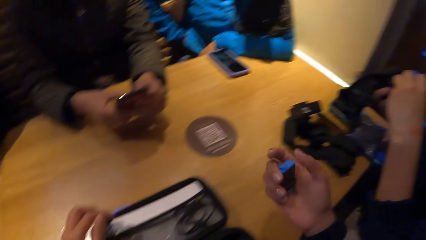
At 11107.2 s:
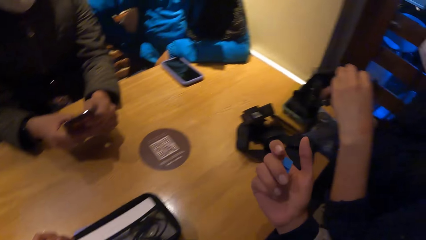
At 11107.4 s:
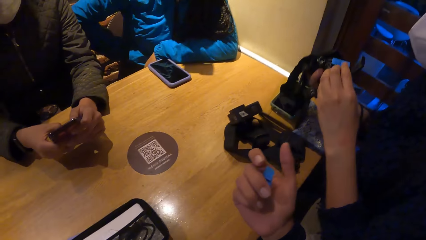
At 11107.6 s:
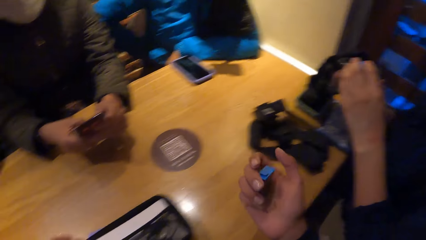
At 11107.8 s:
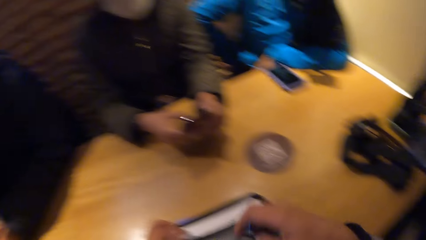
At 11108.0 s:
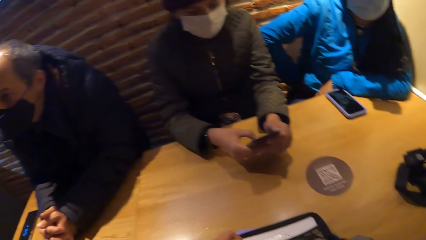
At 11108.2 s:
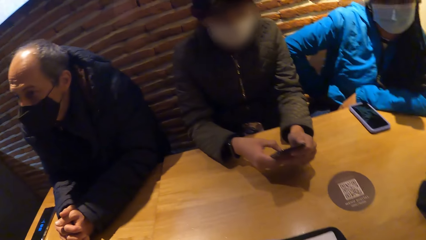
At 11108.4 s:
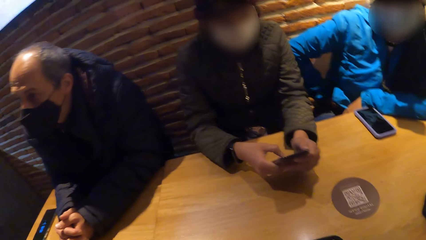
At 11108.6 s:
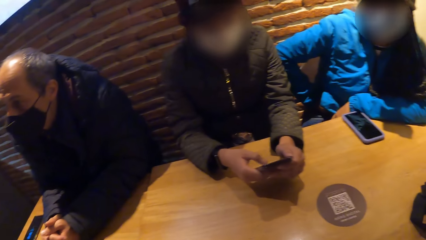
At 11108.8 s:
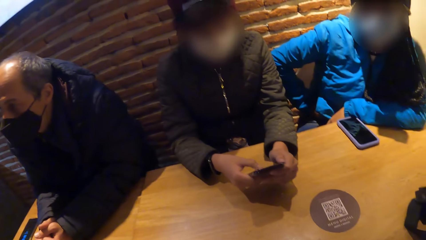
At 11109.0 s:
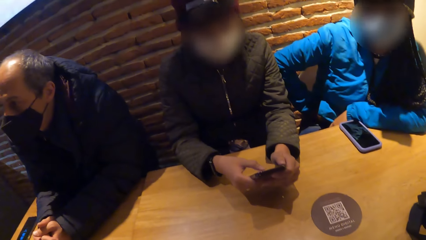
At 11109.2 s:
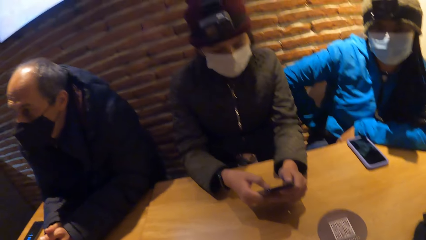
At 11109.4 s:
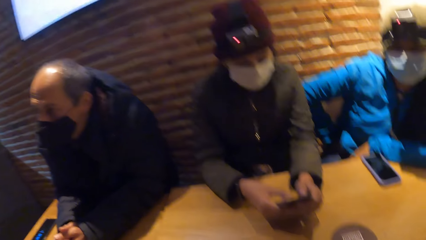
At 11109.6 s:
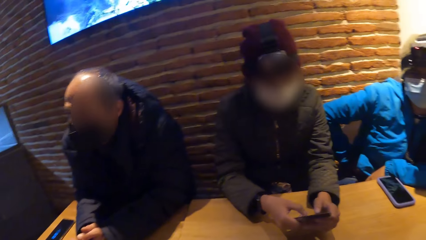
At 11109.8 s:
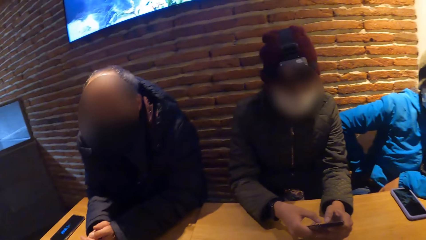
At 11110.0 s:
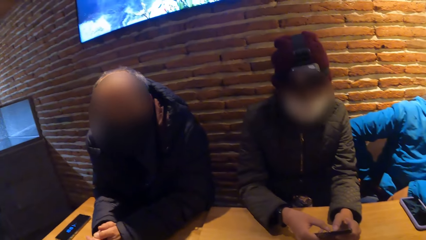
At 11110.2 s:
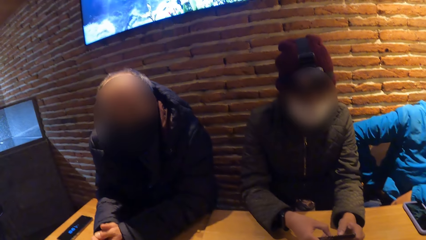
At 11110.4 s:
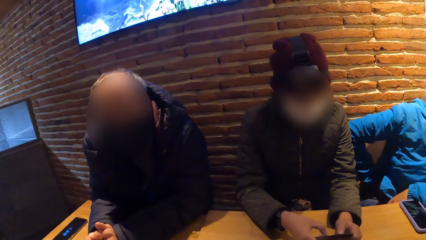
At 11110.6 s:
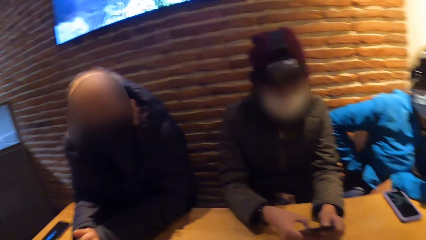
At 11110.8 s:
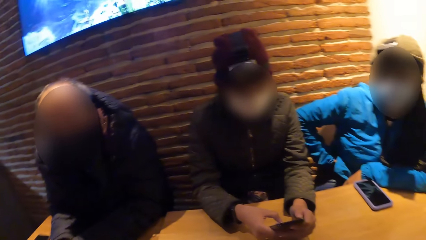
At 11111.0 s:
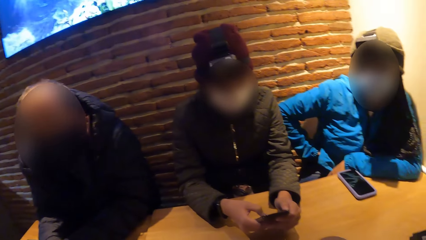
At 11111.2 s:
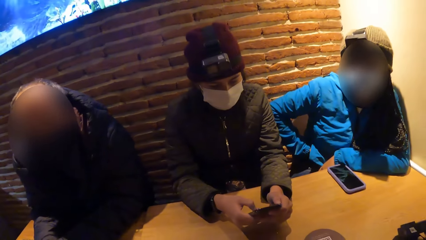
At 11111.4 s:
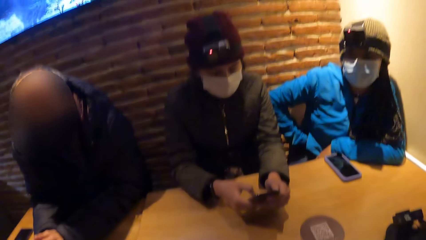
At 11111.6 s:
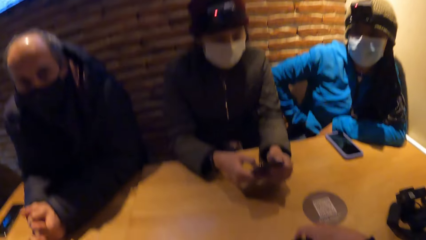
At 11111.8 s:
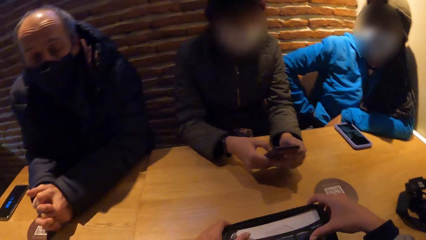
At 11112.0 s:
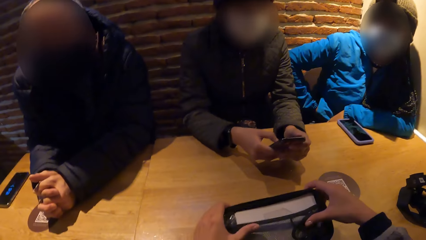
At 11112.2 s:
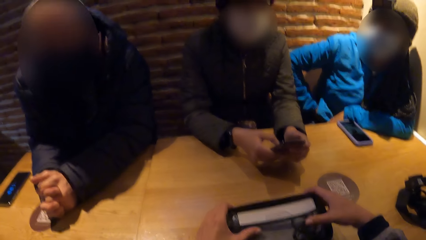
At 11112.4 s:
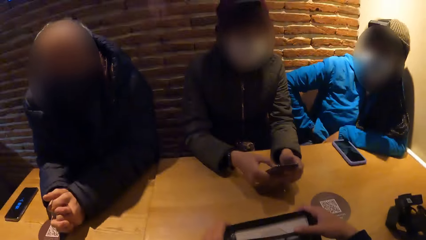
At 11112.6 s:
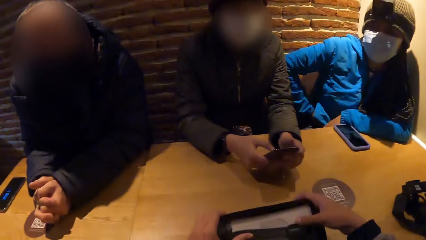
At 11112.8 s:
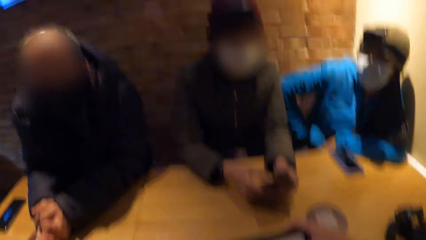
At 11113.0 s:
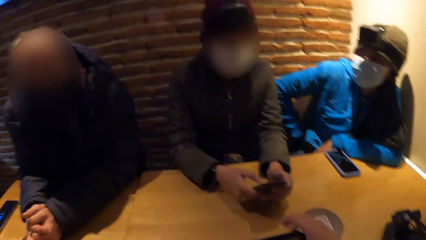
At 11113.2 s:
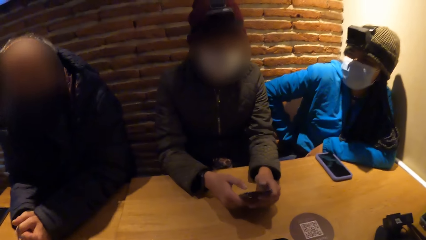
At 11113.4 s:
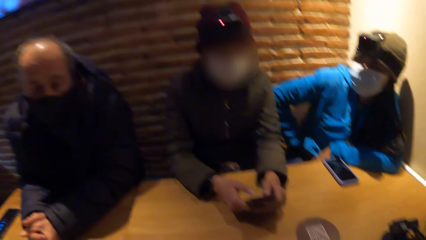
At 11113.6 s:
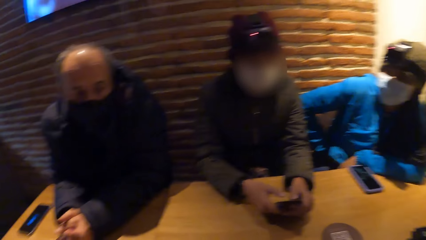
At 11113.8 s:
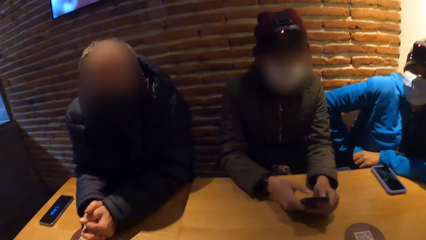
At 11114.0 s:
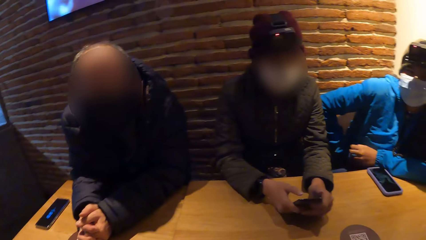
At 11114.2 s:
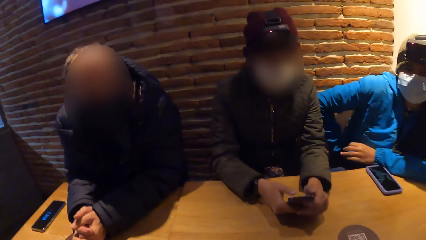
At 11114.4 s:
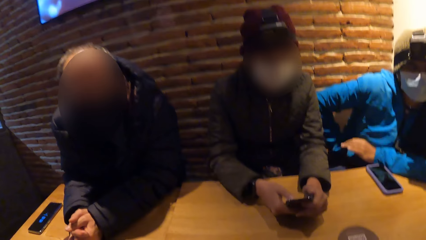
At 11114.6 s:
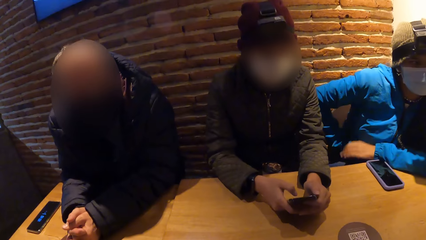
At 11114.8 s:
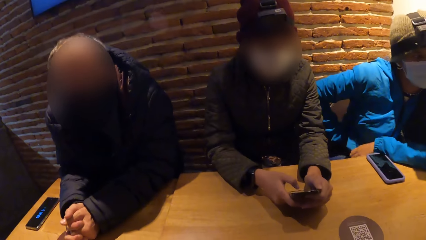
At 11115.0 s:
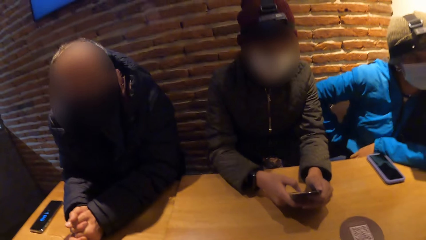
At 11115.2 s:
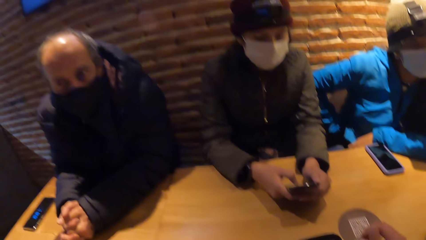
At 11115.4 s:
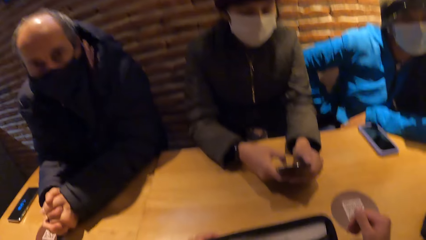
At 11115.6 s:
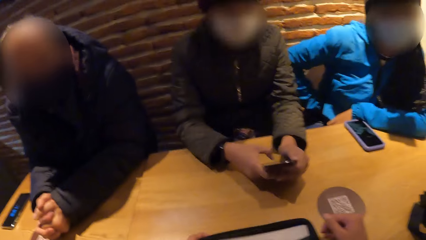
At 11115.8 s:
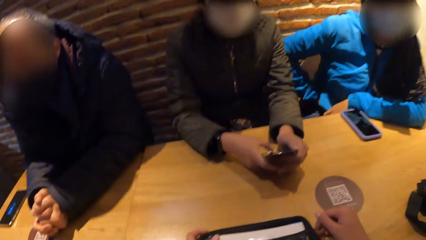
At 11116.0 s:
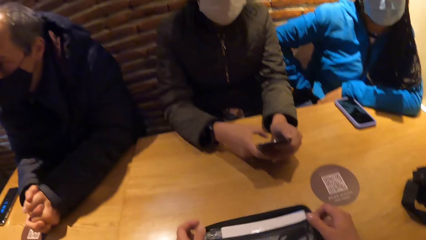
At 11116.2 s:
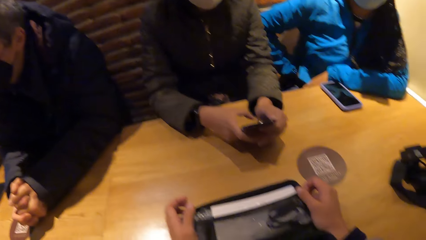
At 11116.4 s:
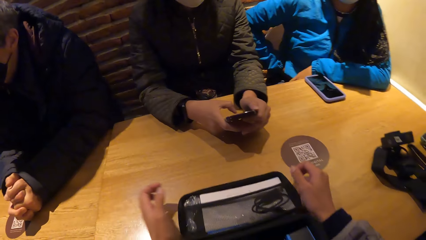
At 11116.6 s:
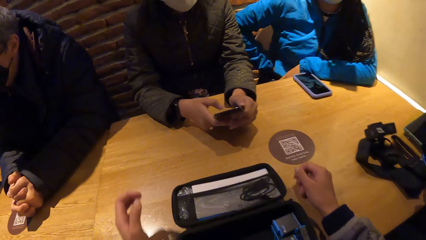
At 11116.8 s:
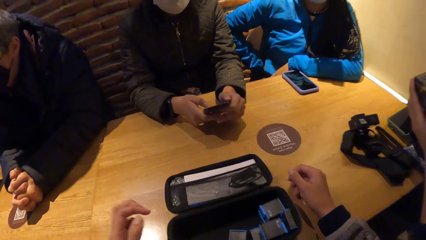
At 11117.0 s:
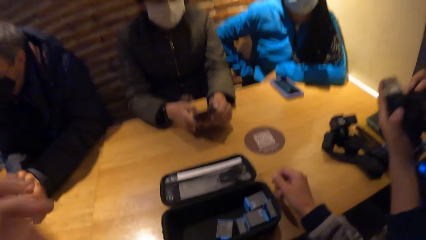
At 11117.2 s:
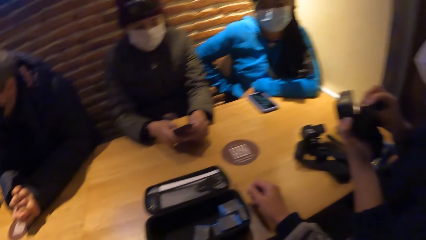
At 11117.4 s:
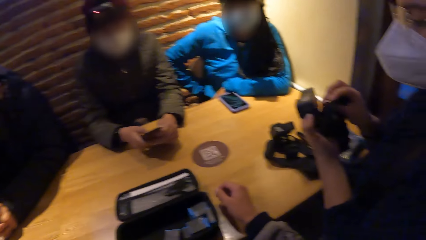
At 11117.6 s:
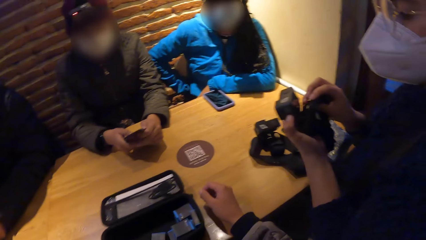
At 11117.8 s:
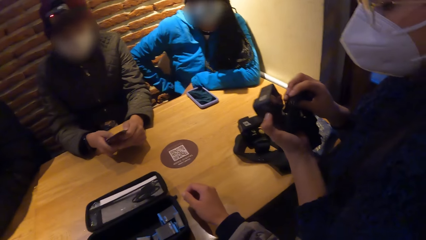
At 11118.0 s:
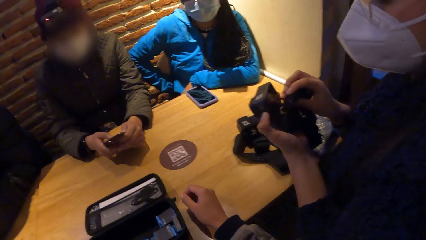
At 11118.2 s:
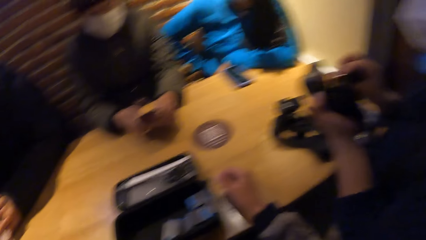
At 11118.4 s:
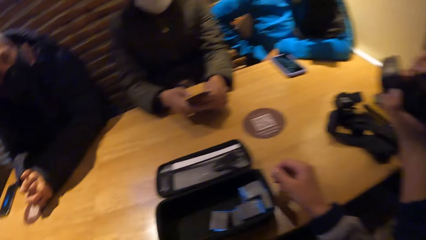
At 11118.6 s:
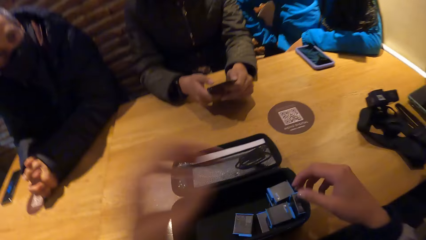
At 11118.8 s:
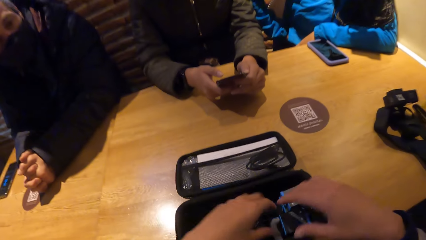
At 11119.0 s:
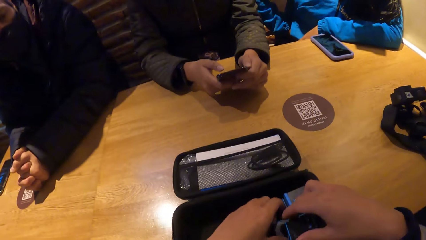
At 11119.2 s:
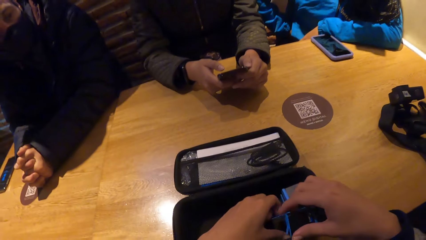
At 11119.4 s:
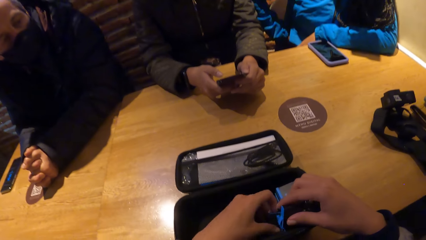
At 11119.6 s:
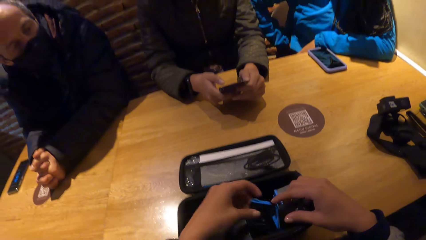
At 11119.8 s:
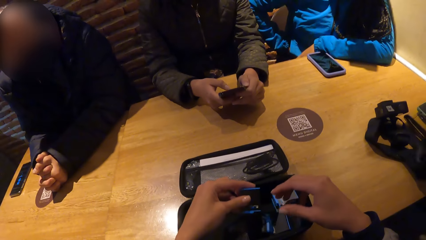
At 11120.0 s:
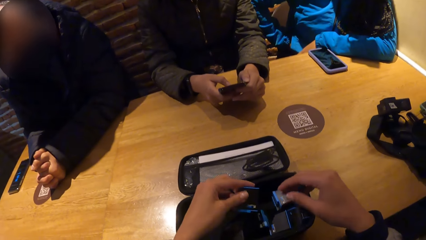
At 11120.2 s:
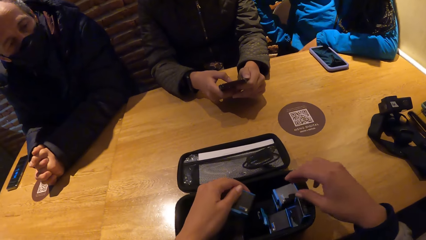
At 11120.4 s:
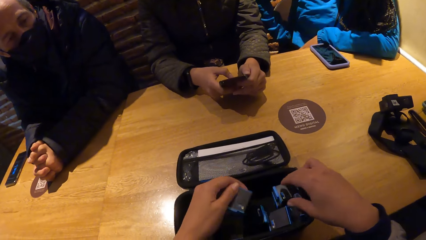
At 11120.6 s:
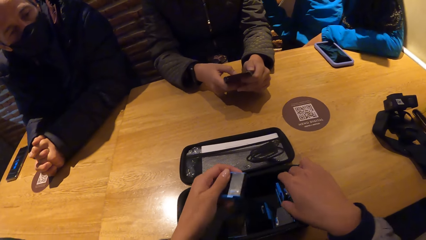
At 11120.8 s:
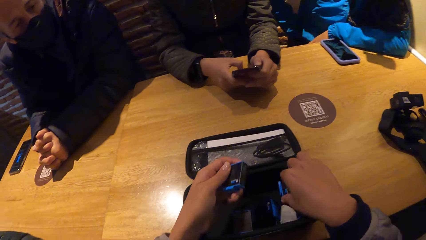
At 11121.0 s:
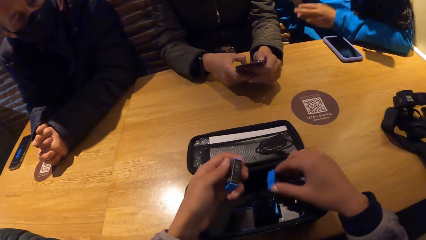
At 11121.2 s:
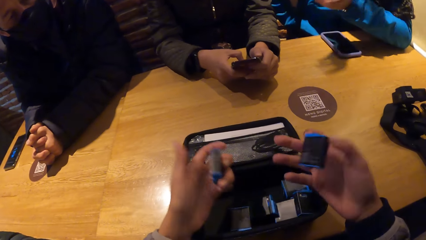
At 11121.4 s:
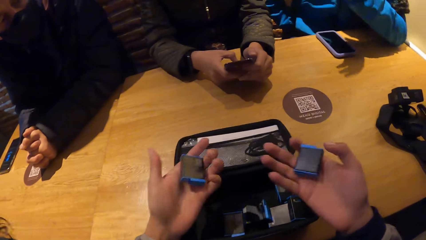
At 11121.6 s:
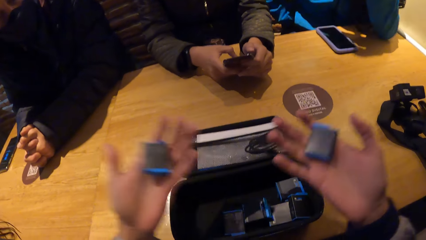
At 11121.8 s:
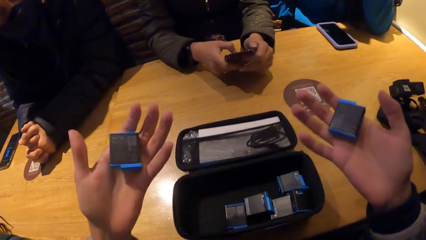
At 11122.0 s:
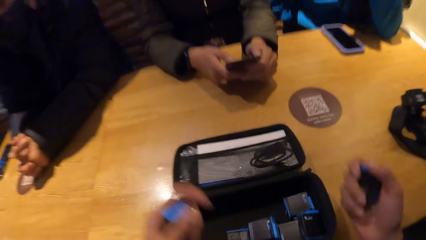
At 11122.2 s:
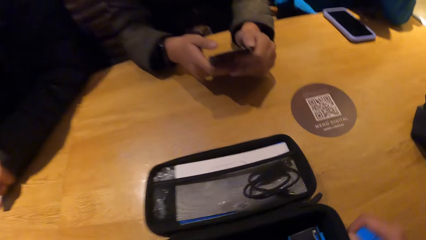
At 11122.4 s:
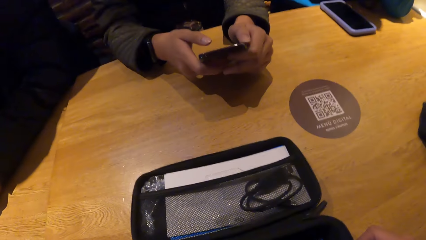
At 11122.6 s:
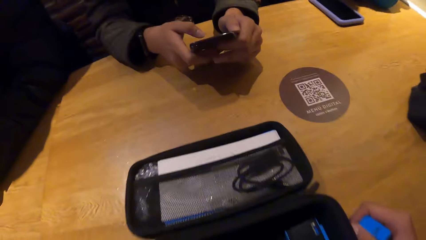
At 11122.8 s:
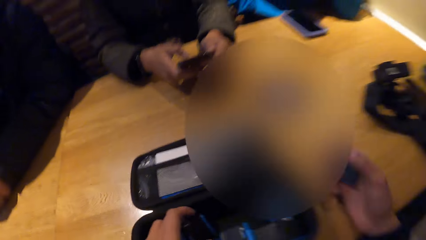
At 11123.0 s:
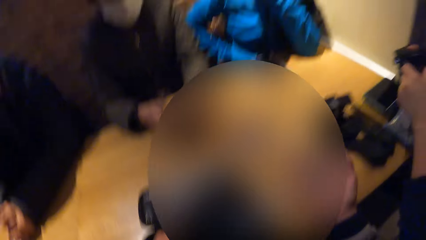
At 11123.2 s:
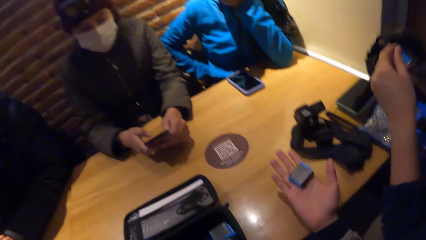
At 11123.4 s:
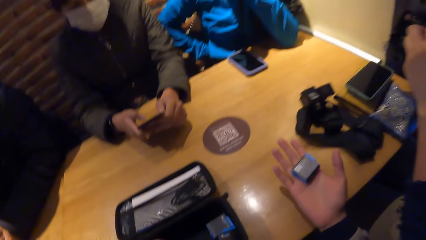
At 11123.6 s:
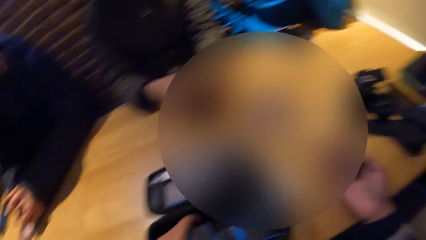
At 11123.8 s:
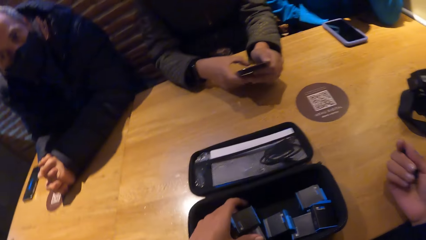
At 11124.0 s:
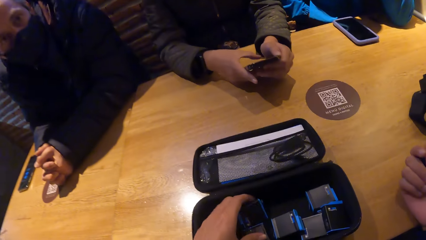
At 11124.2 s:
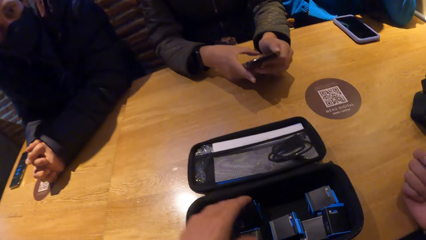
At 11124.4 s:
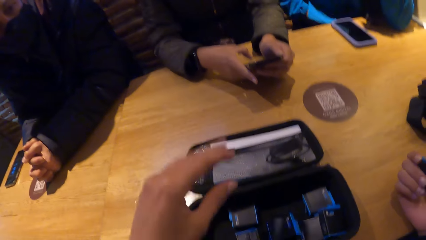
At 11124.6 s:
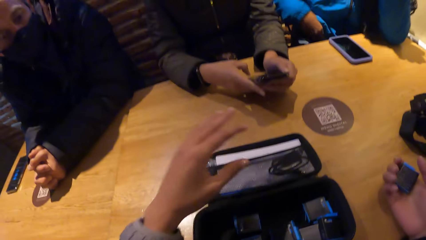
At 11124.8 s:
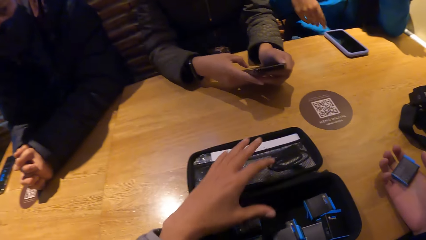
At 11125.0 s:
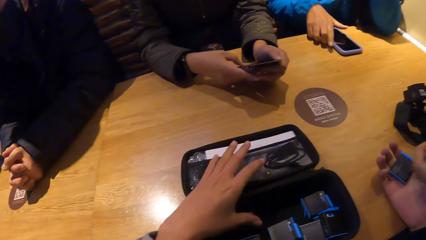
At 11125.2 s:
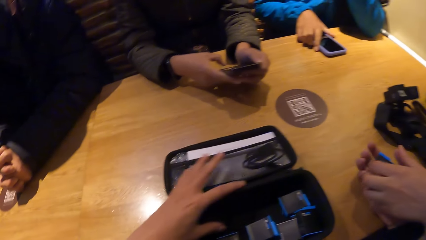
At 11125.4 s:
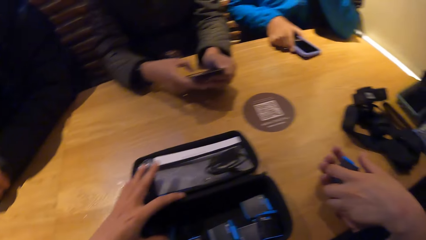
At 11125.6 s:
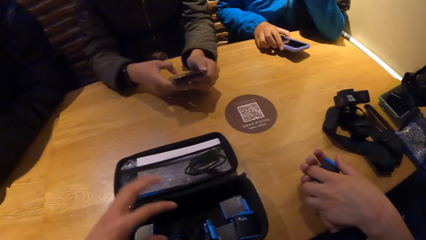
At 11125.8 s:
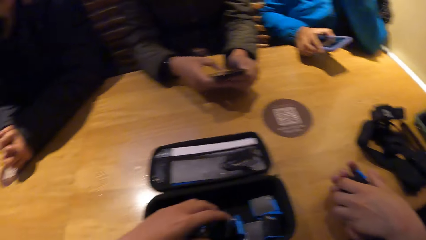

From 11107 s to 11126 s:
A woman inserts the battery in her left hand into the battery compartment of a camera in her right hand. The woman holds the battery. The camera wearer looks around the table. She holds the bag. Another woman moves her hand. The camera wearer touches her face with her left hand. She lifts her hand. The first woman holds the camera. The camera wearer puts down her hand. She picks a battery from the camera box on the table with her left hand. She holds the battery. She picks a battery from the camera box on the table with her right hand. She looks at the batteries. The first woman holds the camera in her hands. The camera wearer drops the battery in the camera box on the table with her left hand. She gestures with her hand. The first woman picks the battery in the camera wearer's right hand with her left hand. The other woman picks a phone from the table with her right hand.
